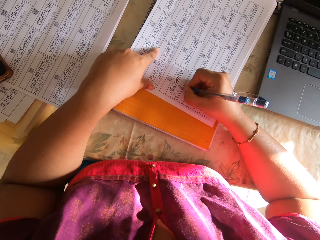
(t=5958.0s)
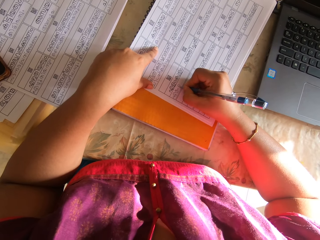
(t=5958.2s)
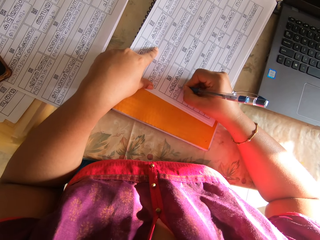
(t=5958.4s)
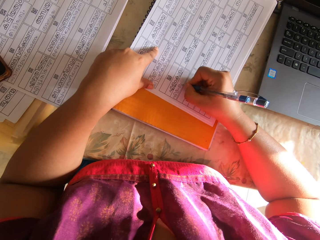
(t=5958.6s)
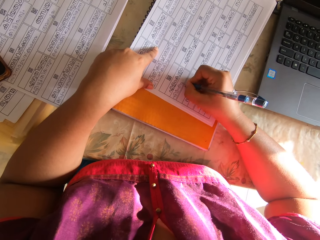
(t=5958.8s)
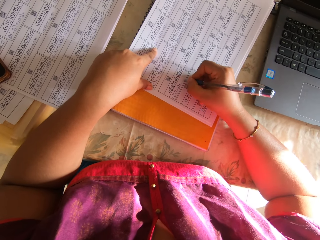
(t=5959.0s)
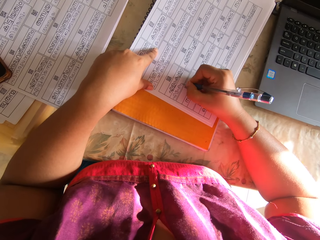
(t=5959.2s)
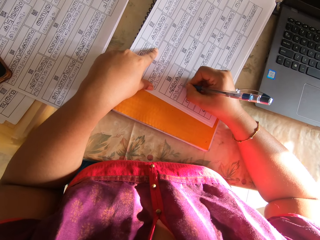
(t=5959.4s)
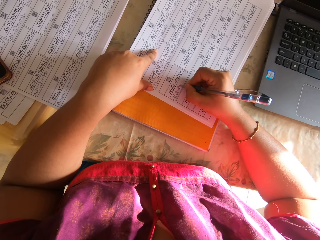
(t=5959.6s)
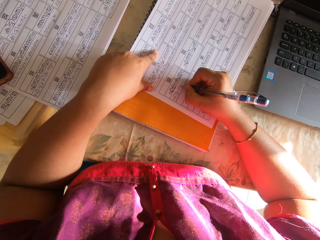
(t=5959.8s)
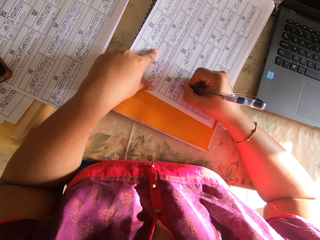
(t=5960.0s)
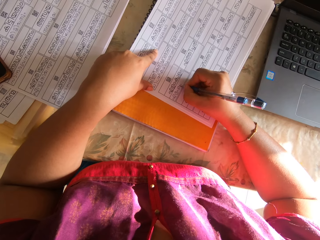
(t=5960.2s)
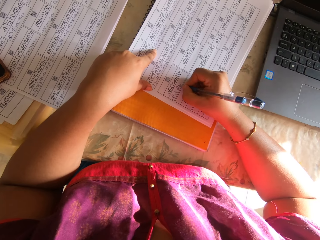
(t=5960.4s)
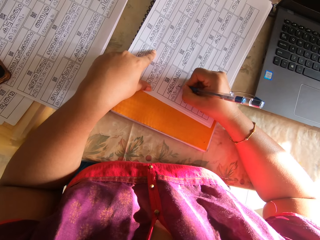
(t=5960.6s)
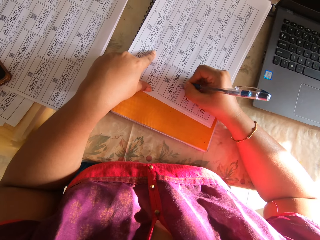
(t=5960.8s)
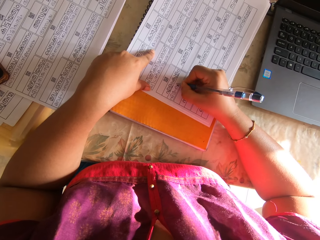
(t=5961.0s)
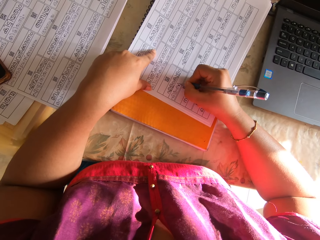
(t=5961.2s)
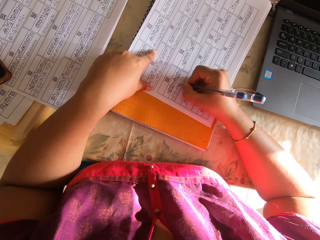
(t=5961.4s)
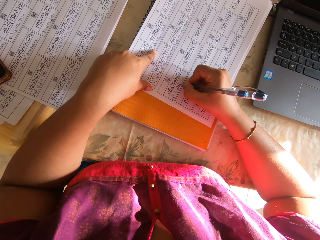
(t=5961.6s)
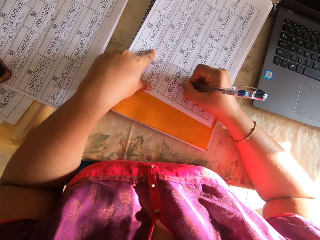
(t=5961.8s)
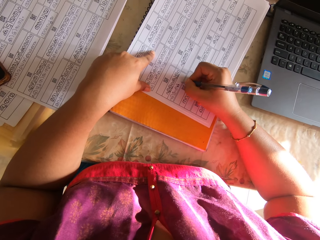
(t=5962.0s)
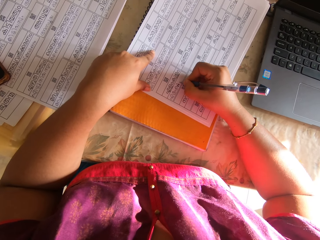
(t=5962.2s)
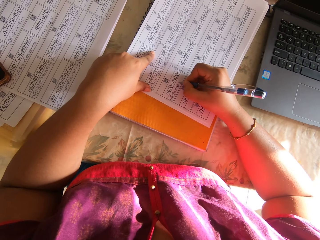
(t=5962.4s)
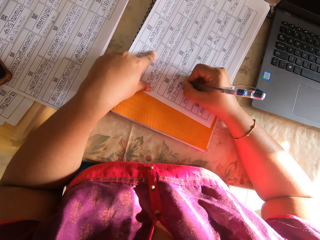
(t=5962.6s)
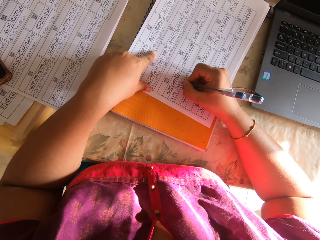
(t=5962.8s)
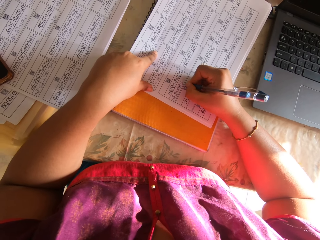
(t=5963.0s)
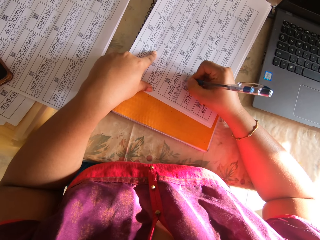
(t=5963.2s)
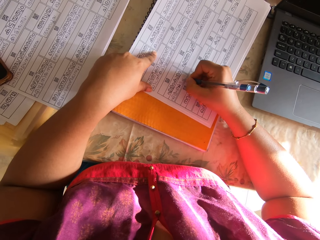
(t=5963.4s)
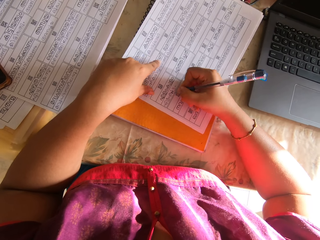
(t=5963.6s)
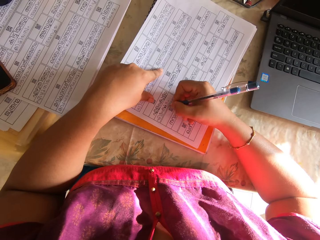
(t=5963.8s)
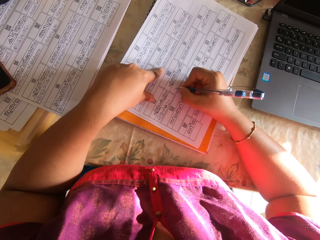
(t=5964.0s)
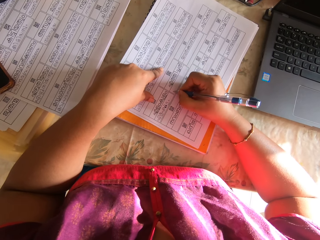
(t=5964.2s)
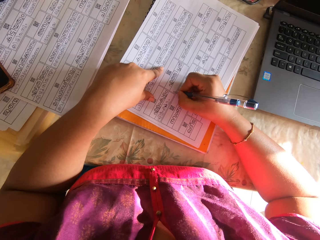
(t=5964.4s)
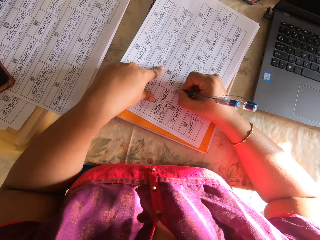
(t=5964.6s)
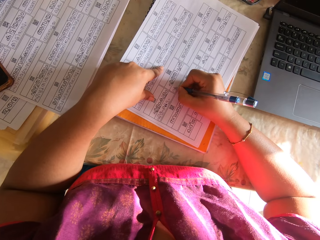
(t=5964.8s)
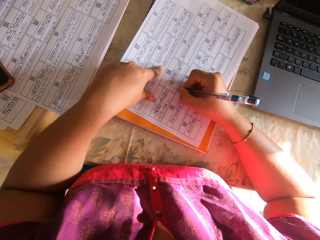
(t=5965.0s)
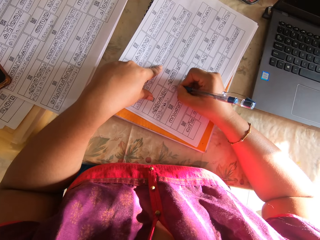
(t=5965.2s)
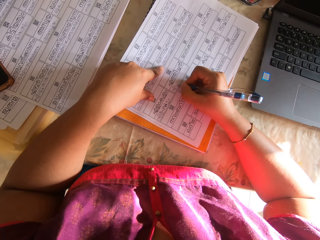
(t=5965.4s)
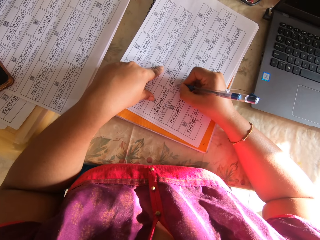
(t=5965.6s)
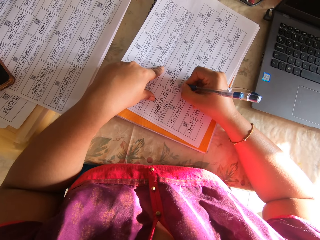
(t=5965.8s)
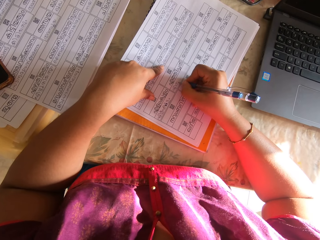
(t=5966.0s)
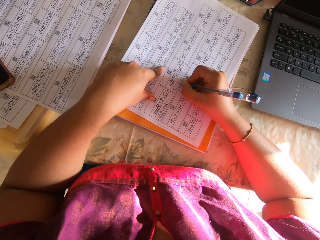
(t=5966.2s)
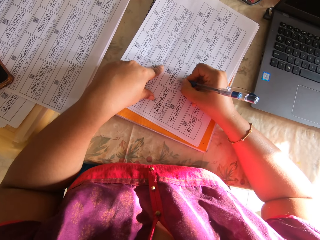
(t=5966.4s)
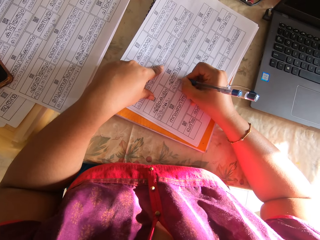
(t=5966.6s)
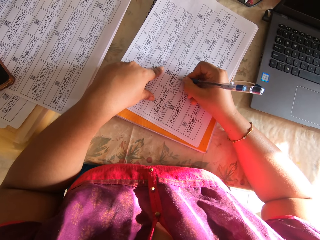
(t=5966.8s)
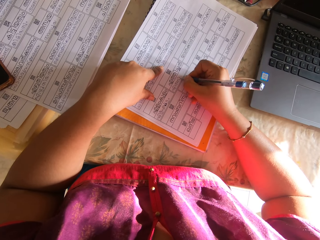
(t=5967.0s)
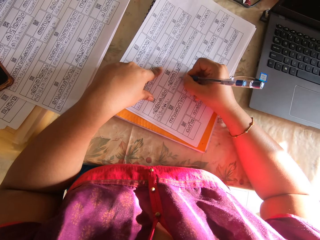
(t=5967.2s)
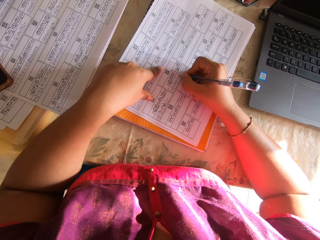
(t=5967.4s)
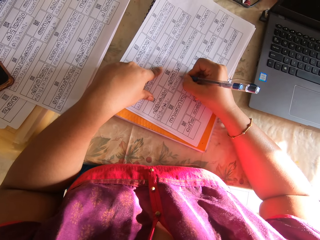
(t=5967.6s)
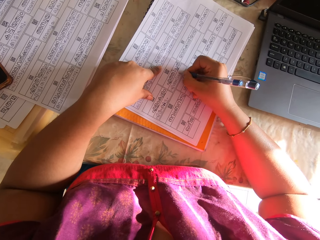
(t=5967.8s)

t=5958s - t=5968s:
The camera wearer pushes the paper. They write on the paper.

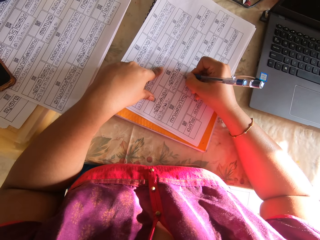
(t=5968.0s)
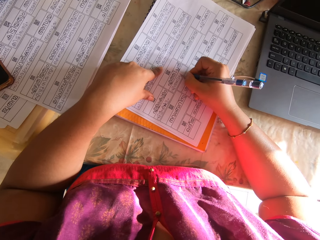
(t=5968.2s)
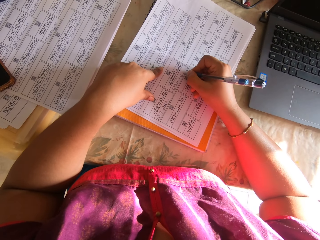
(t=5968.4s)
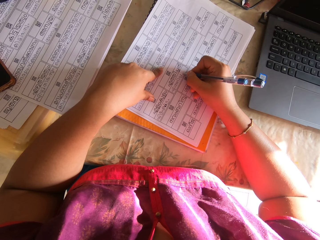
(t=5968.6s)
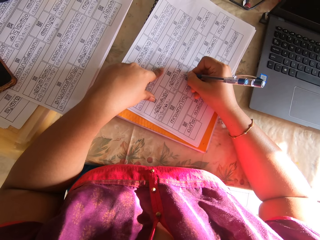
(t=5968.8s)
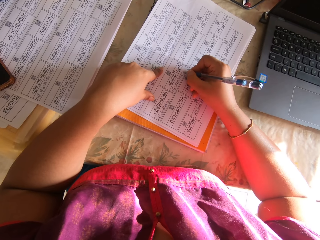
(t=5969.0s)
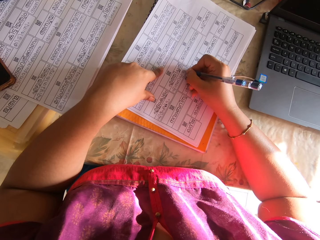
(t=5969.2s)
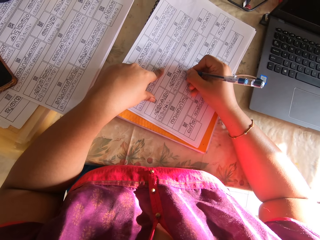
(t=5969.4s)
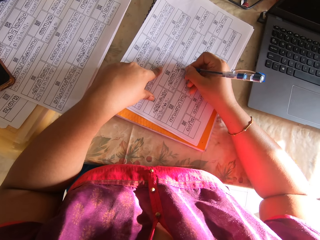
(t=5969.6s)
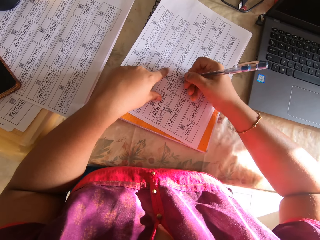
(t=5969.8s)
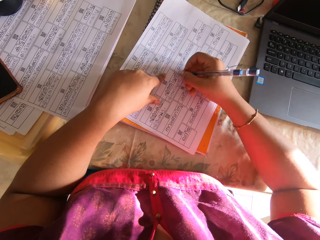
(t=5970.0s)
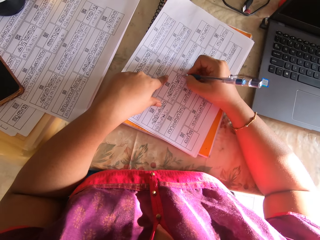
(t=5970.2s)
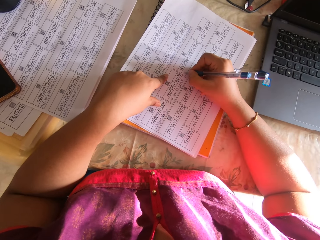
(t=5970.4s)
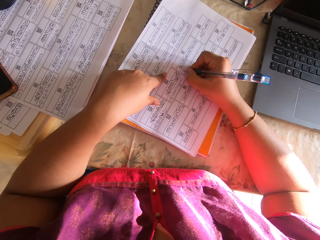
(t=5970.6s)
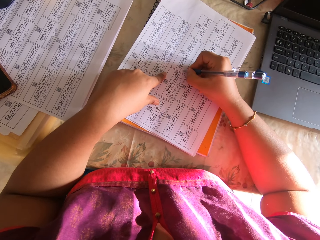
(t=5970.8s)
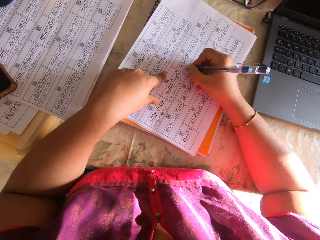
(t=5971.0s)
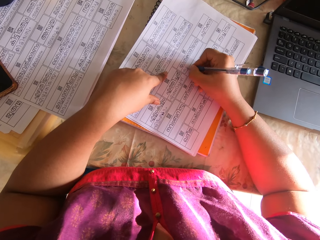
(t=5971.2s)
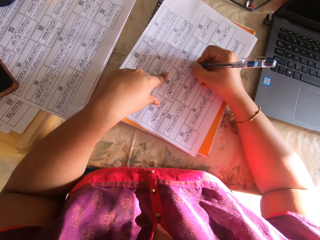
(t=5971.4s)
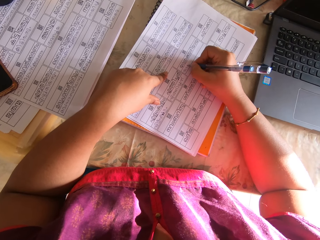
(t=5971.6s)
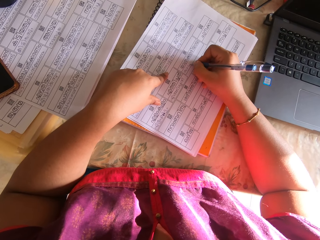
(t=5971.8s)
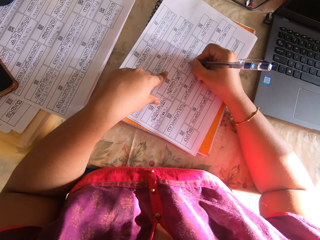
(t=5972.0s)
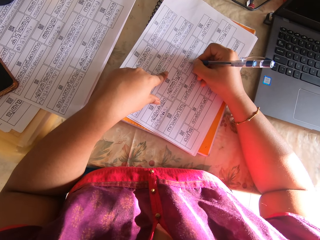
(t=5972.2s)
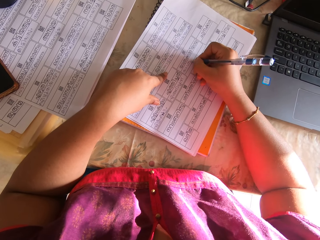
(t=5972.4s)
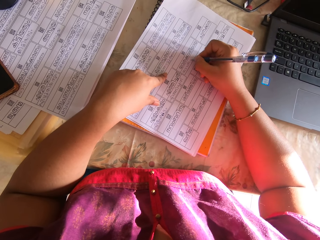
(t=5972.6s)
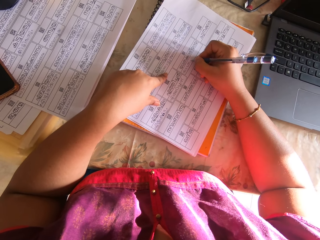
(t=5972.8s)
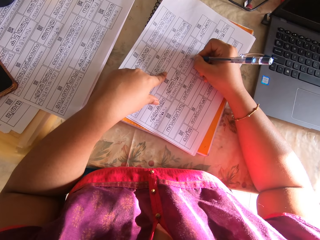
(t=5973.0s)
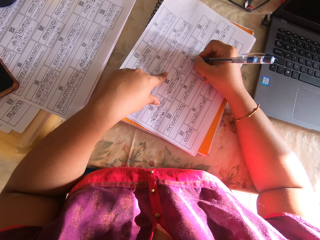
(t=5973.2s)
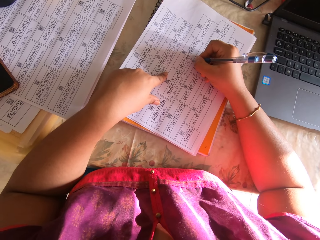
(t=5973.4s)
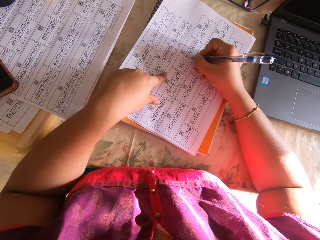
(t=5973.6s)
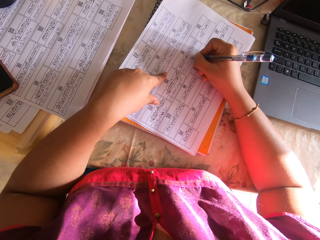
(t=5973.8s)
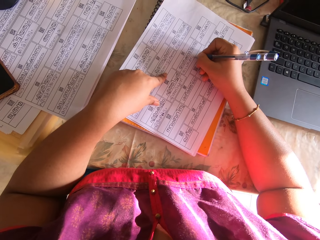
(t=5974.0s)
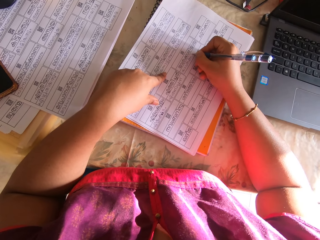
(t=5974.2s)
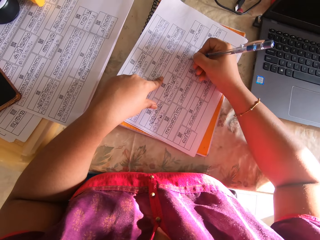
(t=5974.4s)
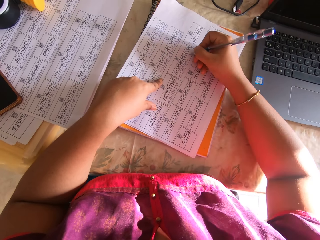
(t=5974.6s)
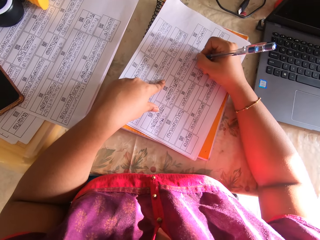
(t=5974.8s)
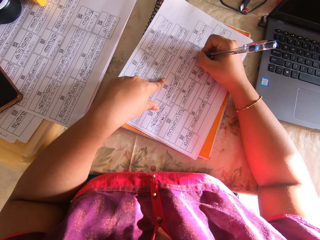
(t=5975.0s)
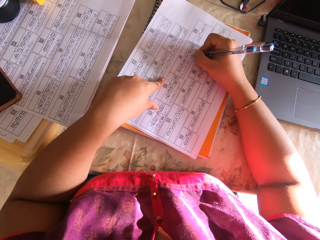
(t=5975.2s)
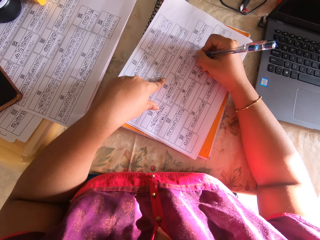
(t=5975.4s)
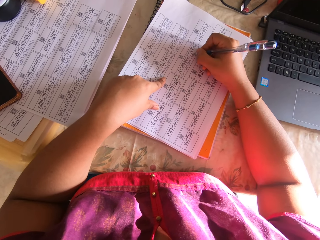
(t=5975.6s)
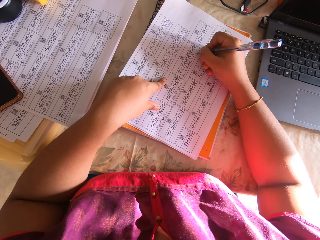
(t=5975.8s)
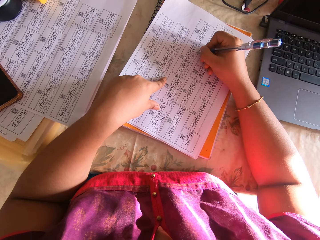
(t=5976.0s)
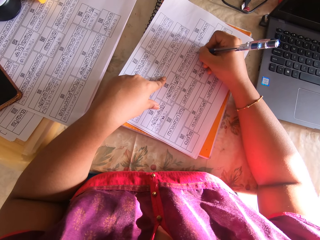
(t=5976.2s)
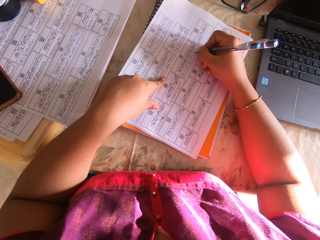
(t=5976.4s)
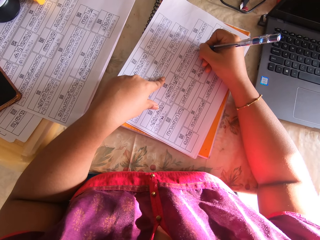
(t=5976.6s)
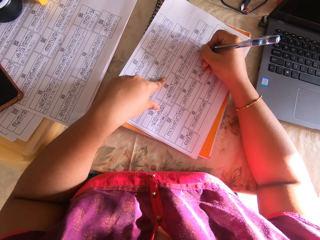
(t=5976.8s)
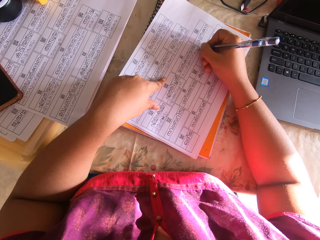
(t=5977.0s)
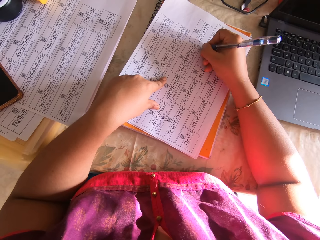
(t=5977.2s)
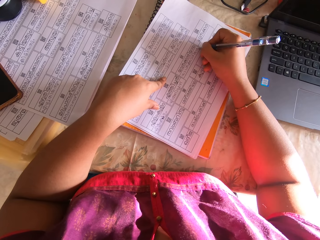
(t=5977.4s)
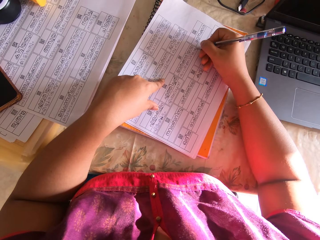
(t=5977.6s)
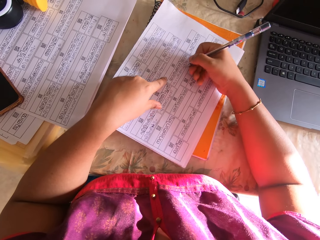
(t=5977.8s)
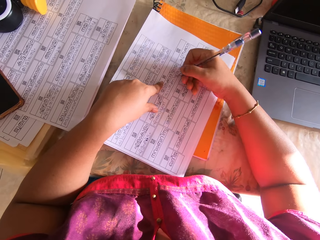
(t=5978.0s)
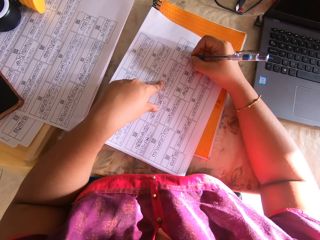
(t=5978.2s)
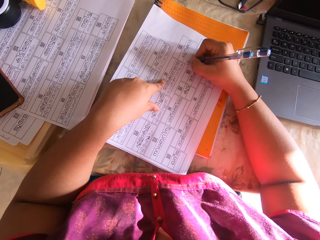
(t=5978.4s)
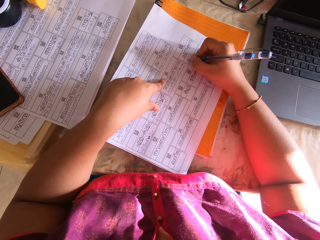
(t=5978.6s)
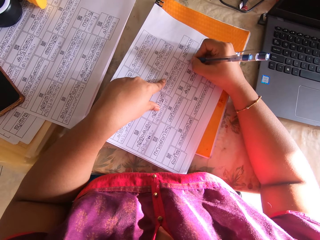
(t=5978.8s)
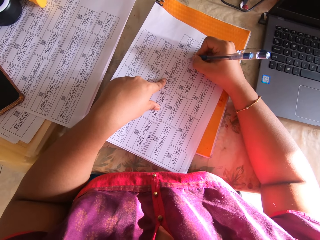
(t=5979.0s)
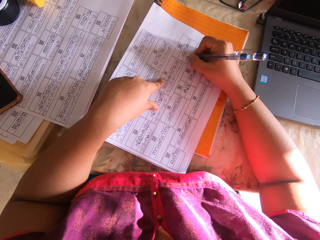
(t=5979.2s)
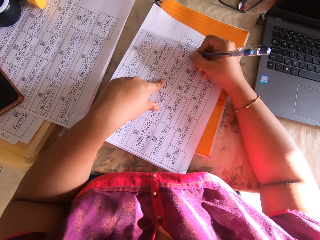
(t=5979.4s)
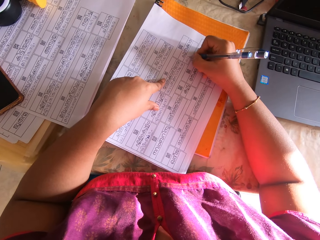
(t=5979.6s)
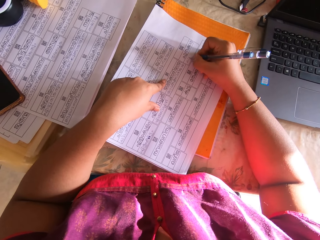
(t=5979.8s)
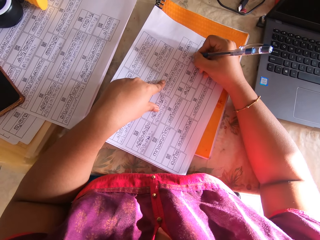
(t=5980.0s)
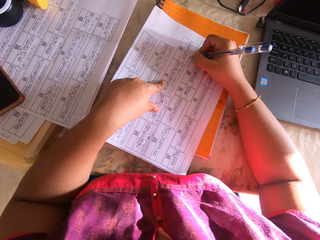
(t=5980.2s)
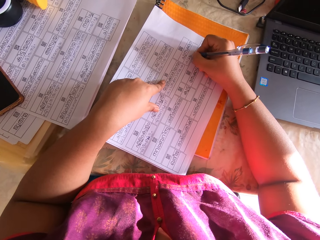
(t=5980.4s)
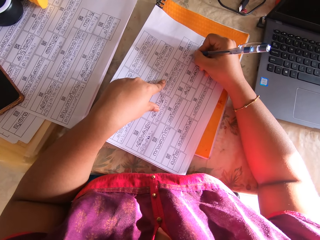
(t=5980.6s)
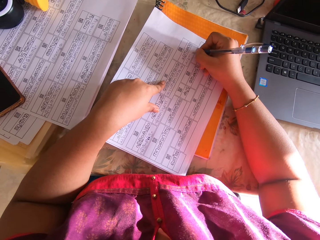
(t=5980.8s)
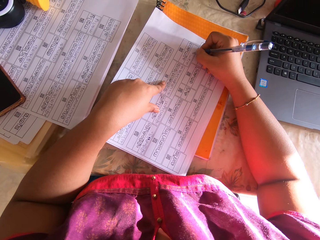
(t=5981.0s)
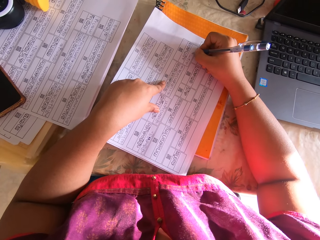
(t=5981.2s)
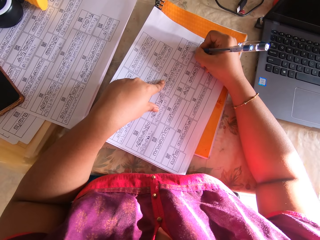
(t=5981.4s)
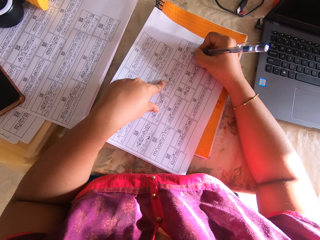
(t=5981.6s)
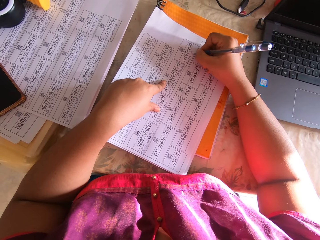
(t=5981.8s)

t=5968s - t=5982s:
The camera wearer lifts the right hand and writes on the paper. They lift the right hand and write on the paper. They push the paper and write on the paper.
